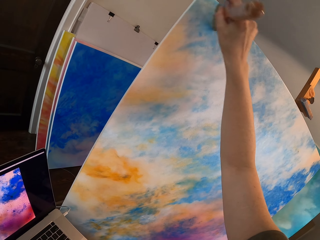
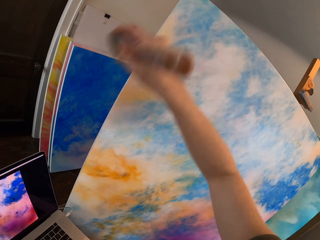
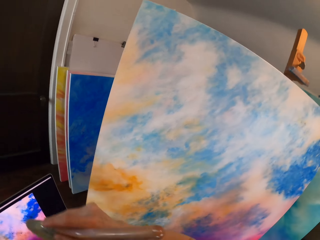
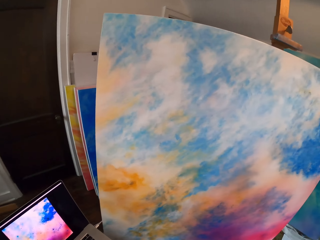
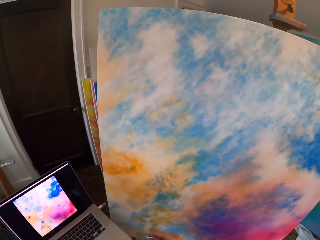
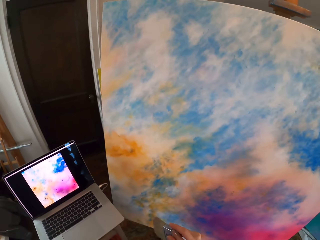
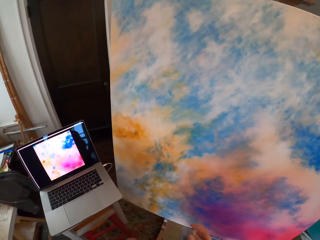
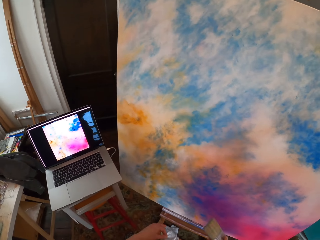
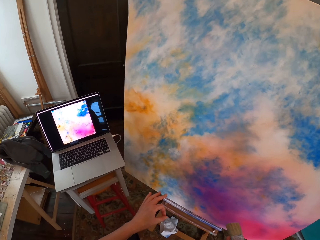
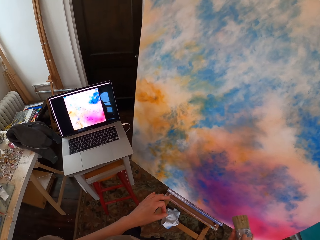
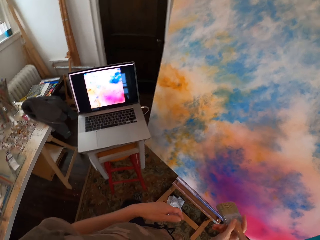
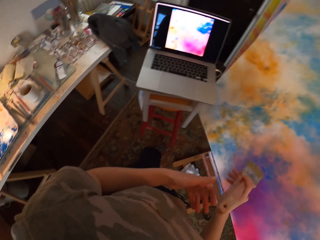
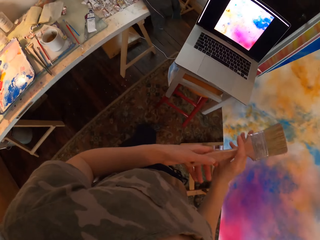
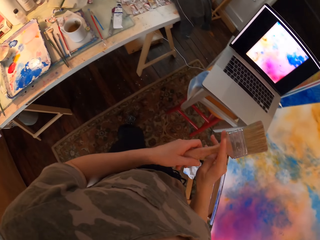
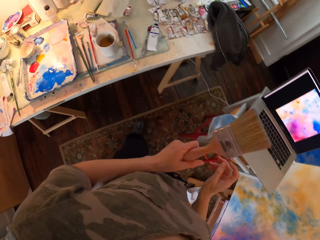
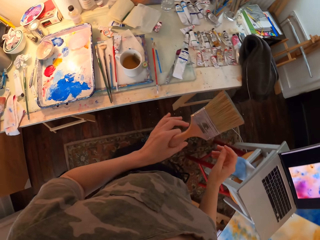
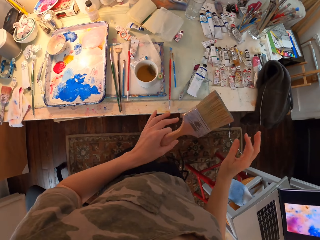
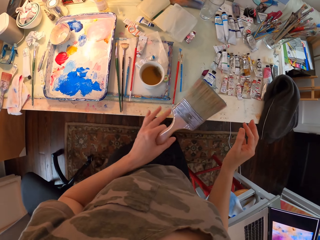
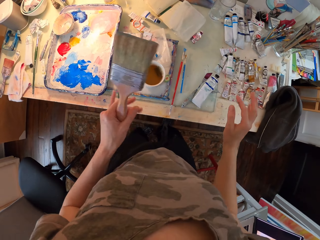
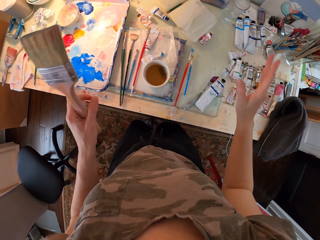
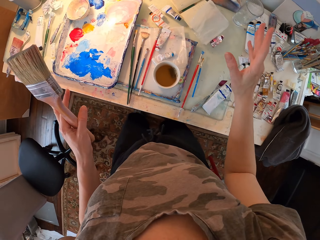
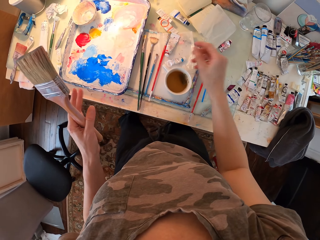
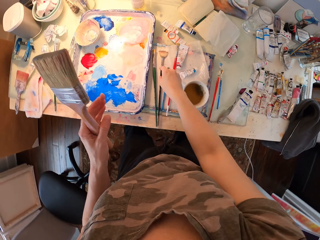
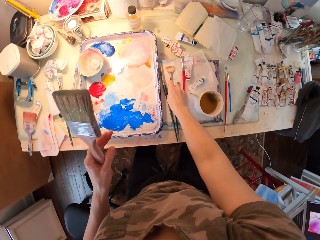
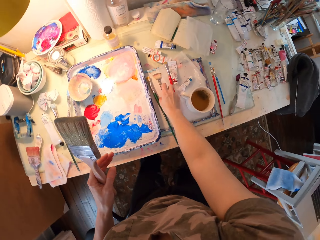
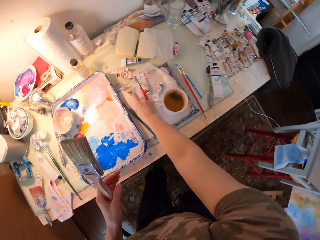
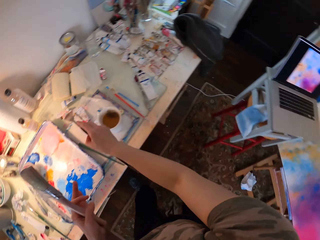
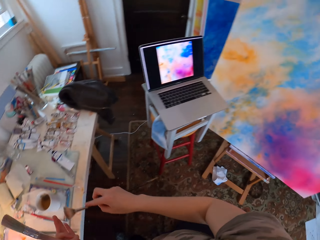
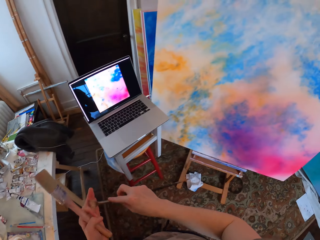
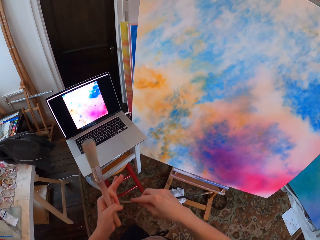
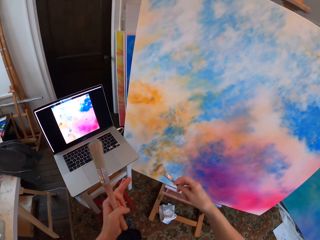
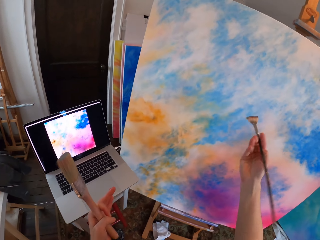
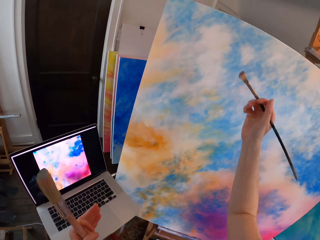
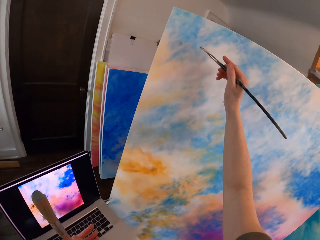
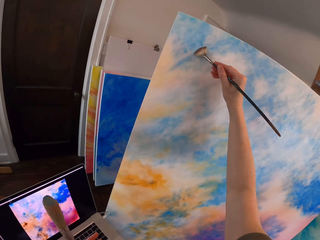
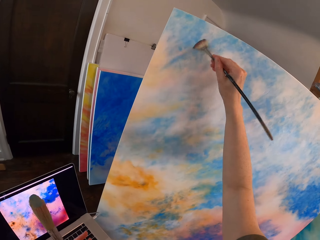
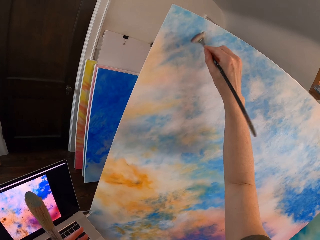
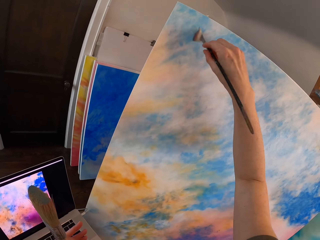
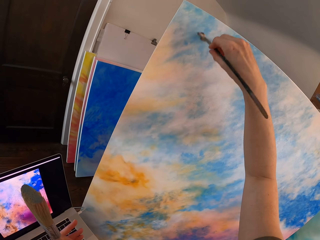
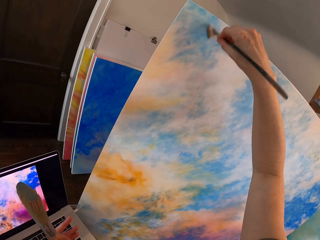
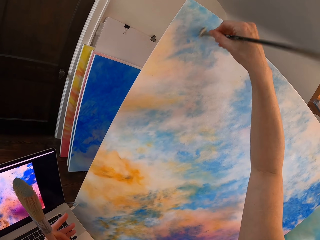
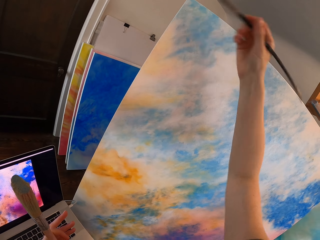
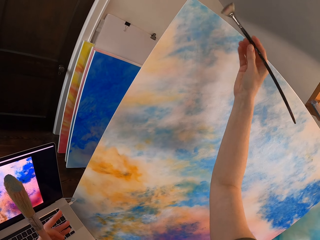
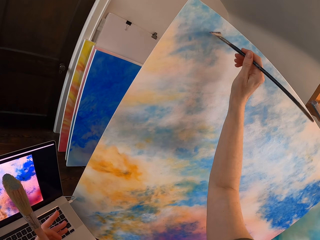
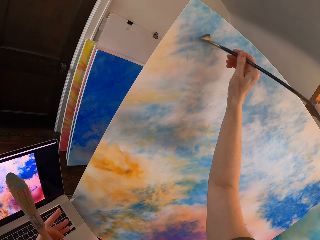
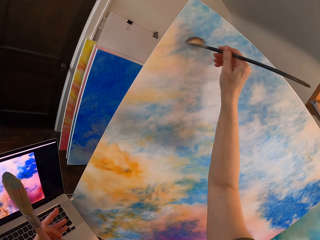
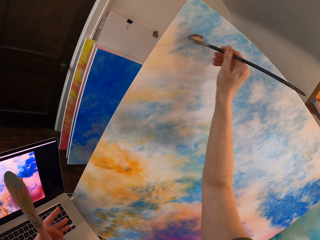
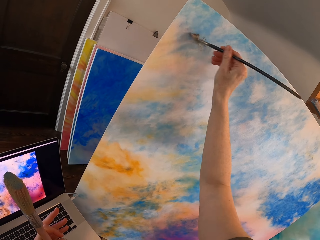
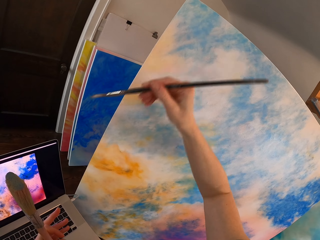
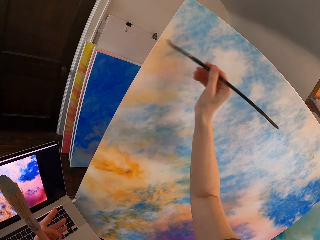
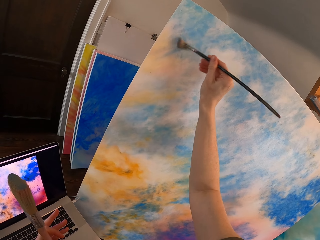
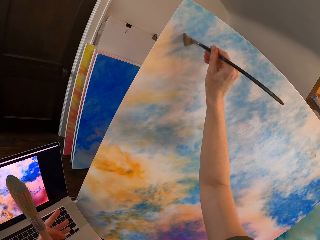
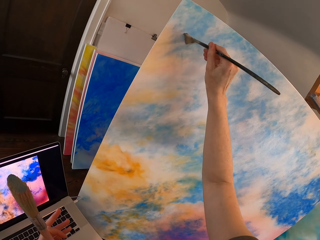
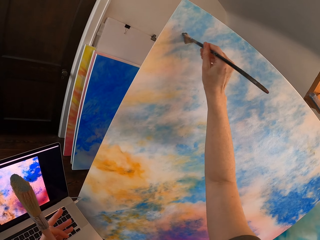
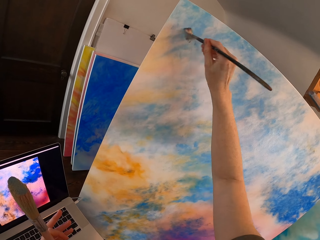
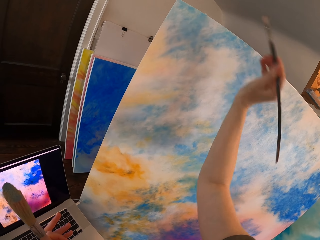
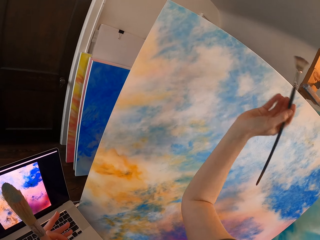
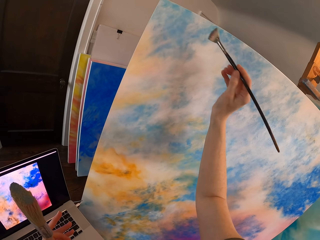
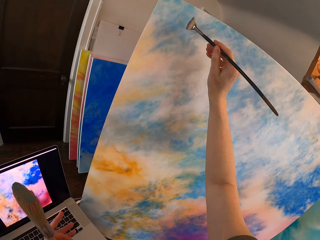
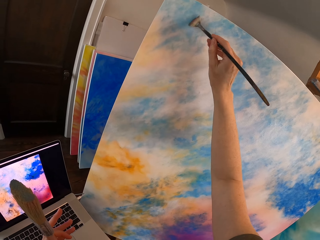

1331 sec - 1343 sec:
The camera wearer looks at the laptop. She moves around. She picks up a paint brush. She brushes the brush on her hand. She moves around. She paints the canvas.

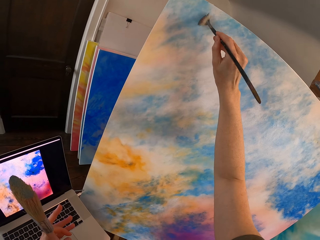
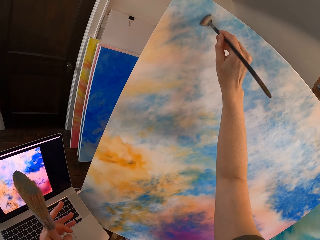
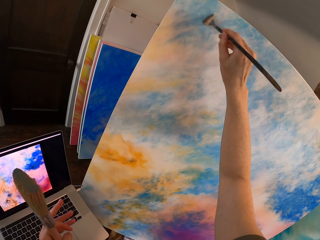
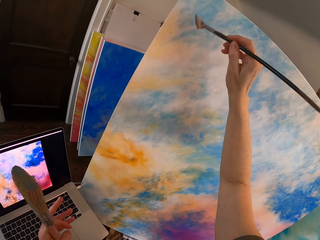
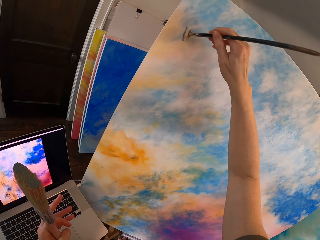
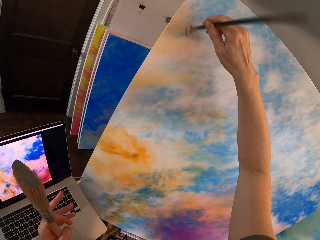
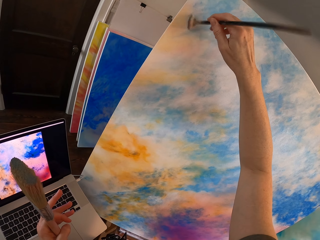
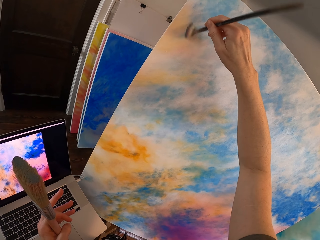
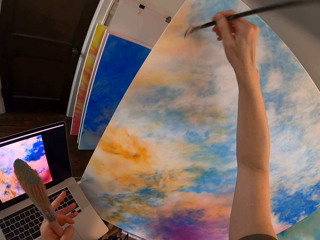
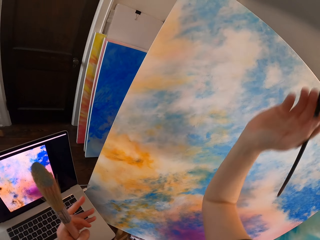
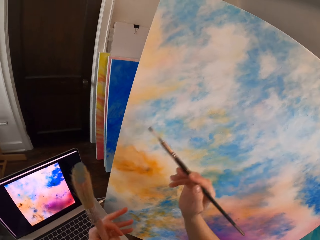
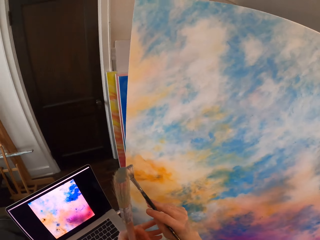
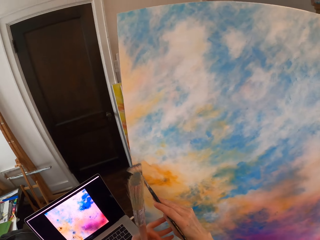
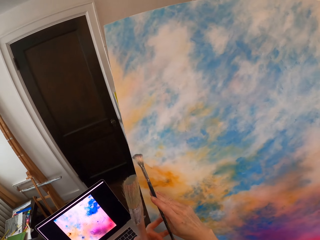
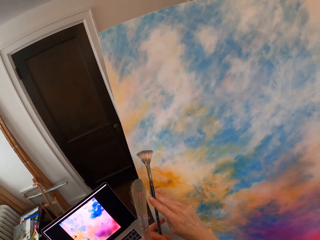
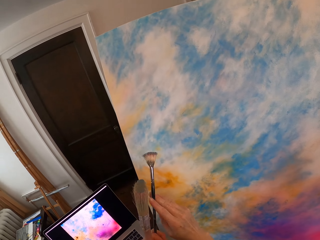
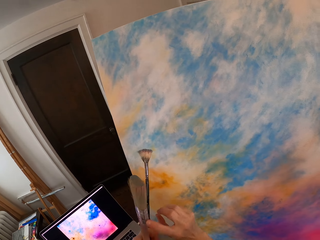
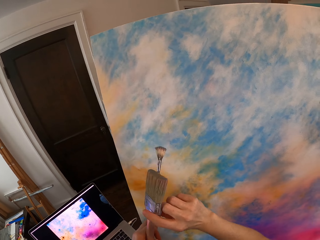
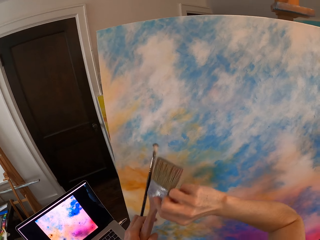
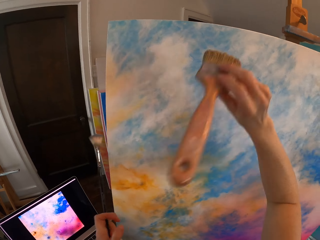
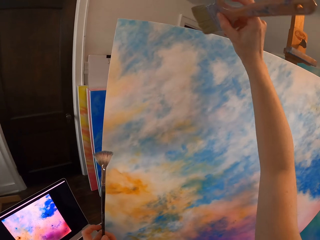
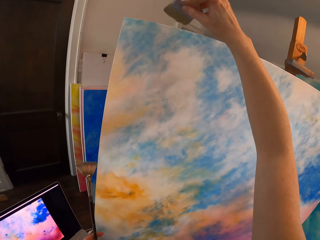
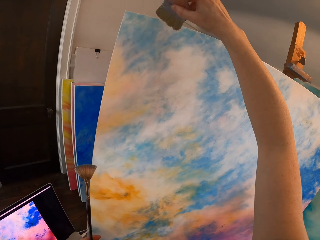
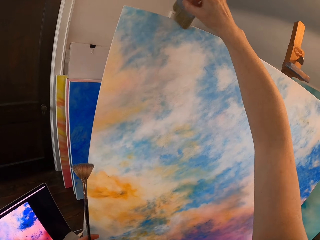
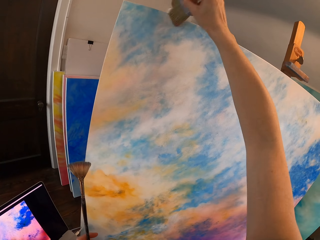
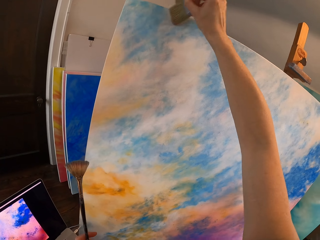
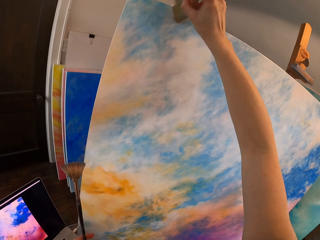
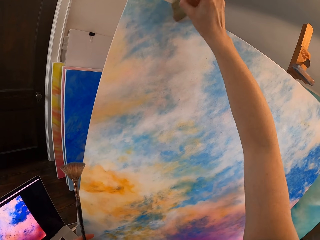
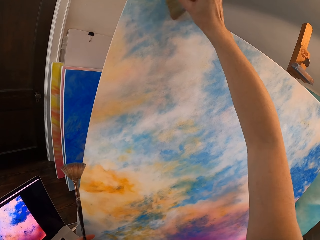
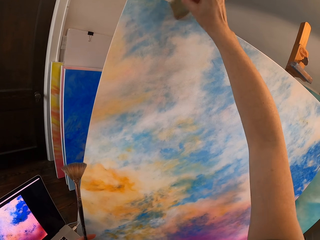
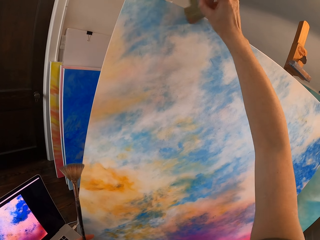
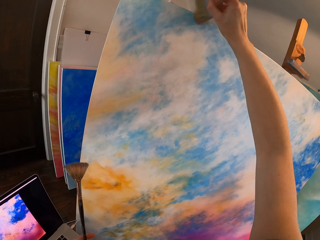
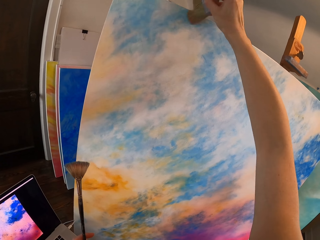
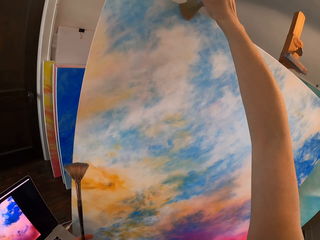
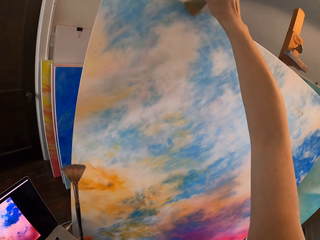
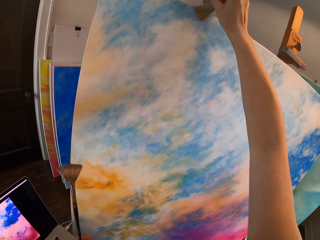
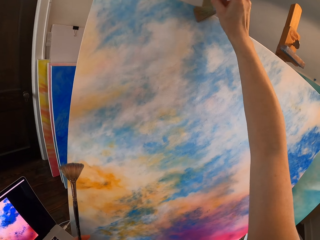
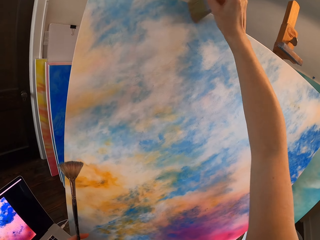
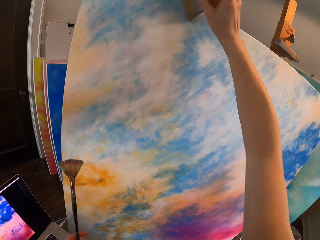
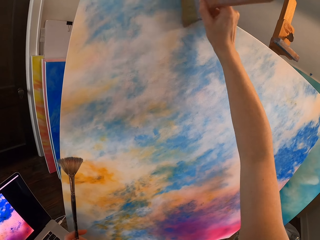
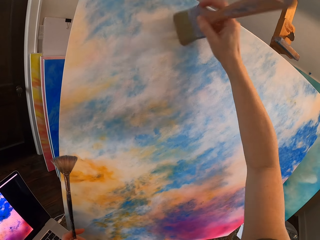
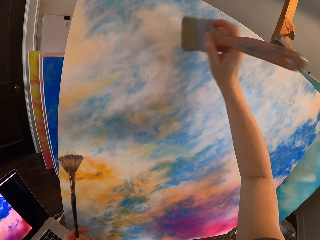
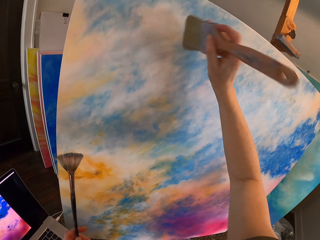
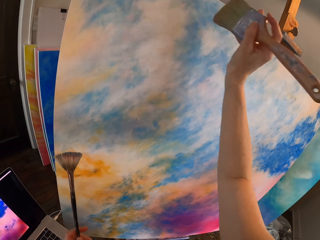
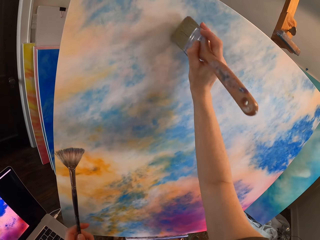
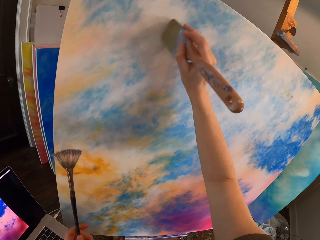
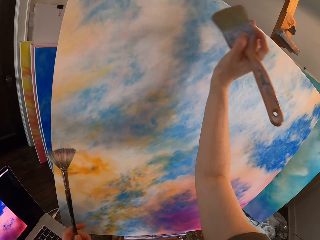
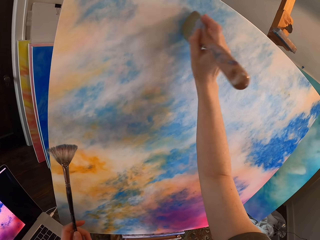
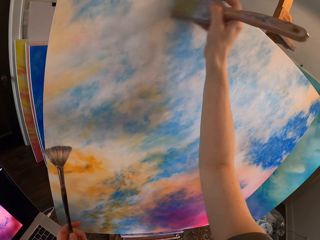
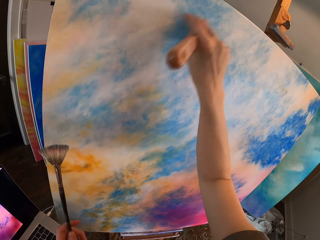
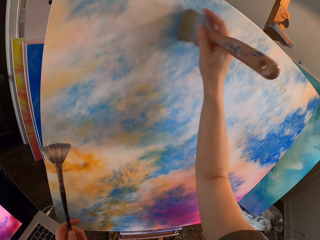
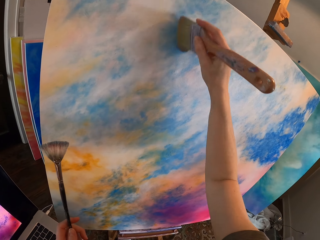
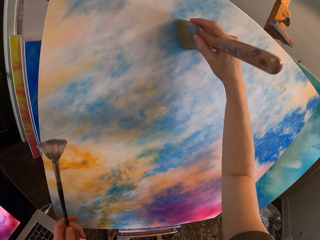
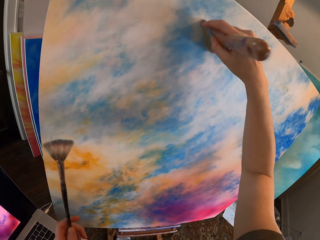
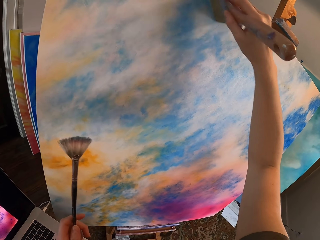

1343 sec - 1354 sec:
The camera wearer picks up a brush. They exchange the paint brush. They paint the canvas.
